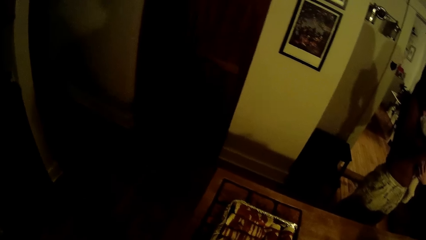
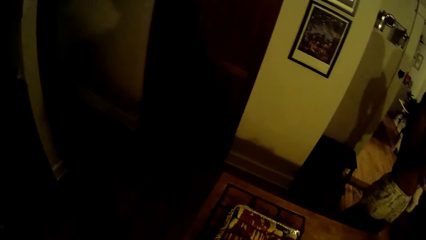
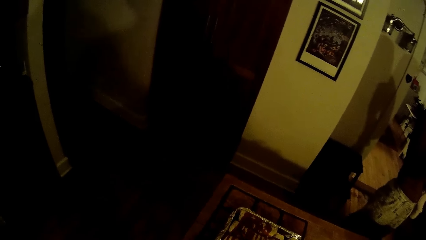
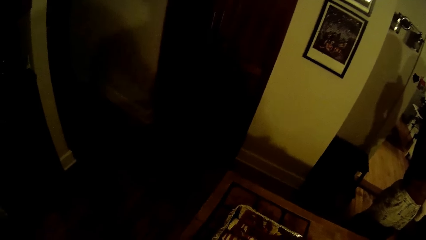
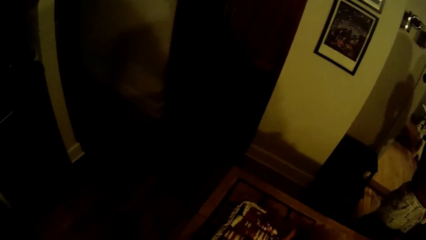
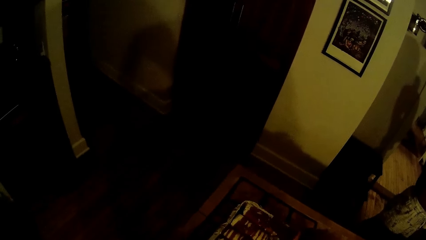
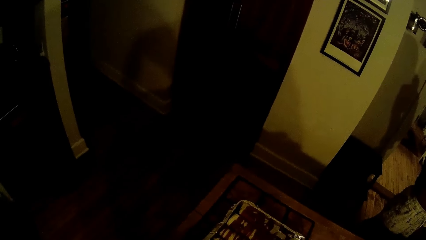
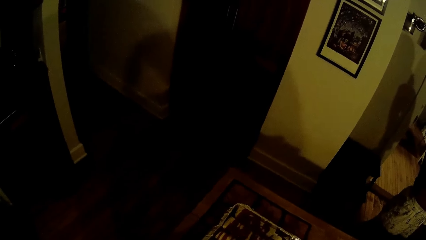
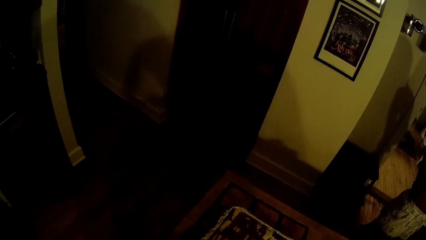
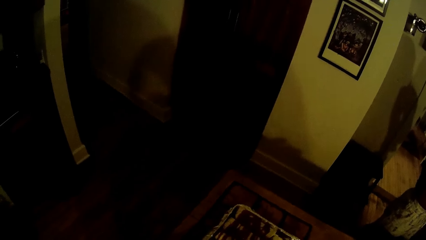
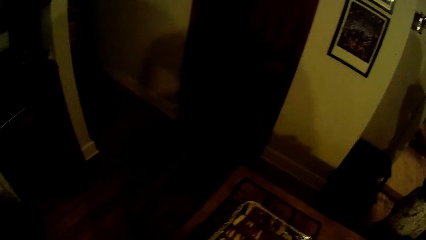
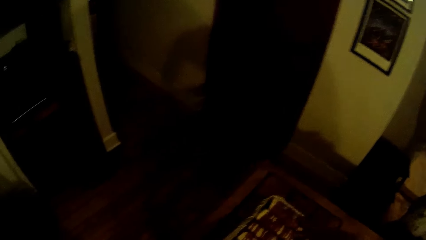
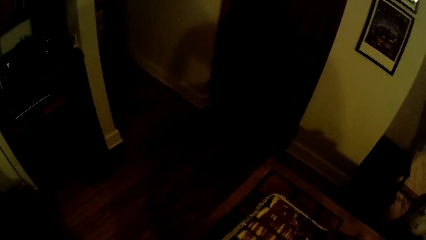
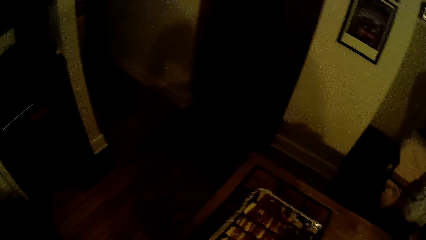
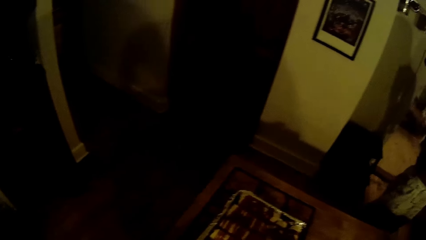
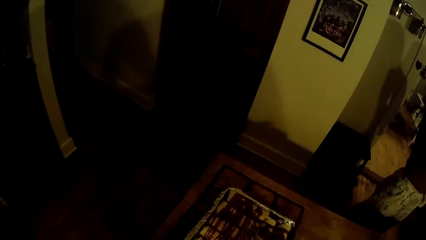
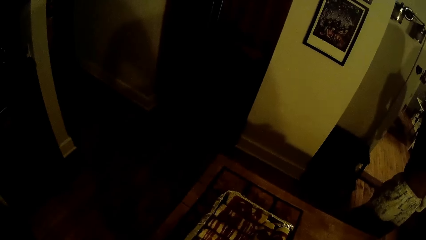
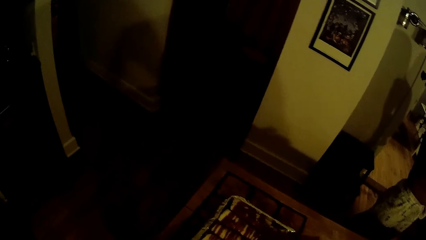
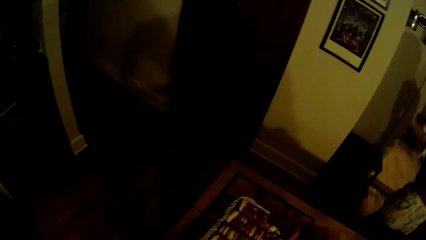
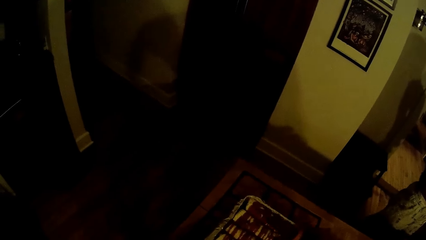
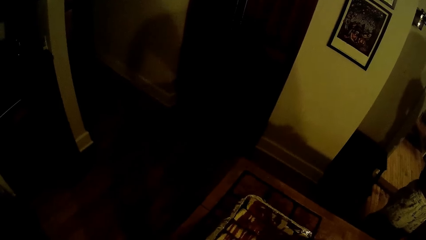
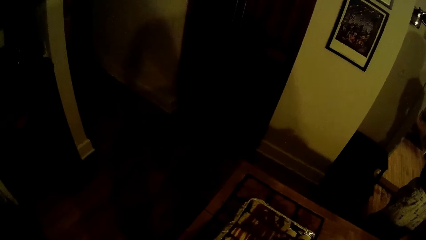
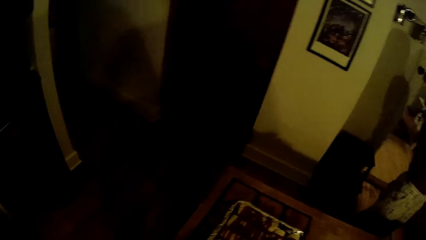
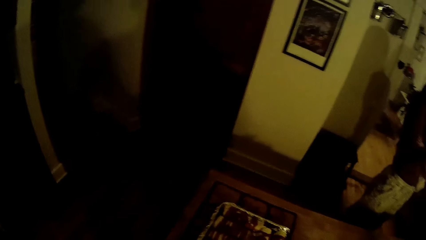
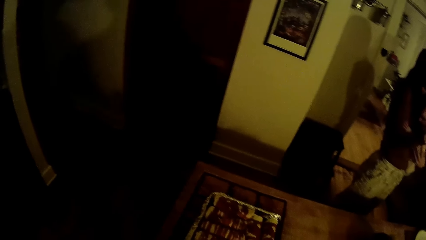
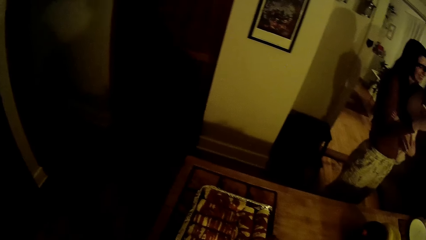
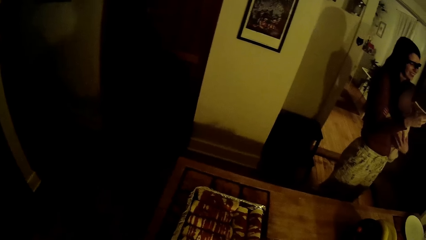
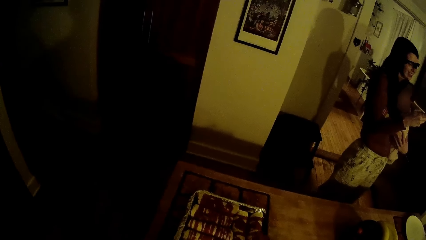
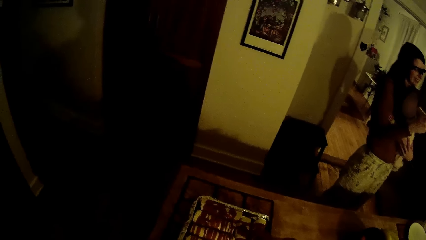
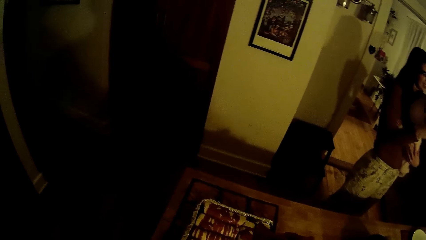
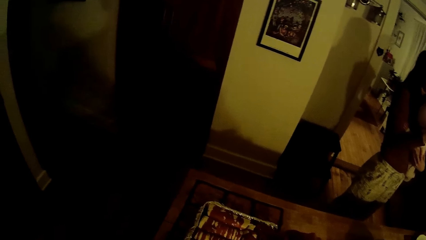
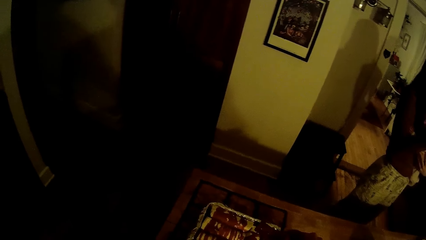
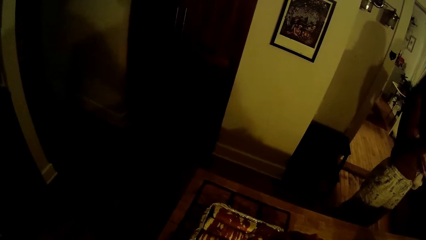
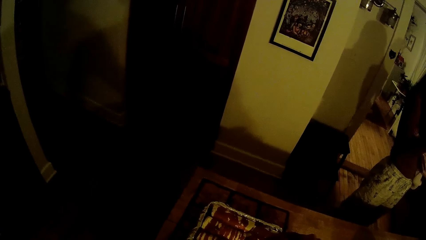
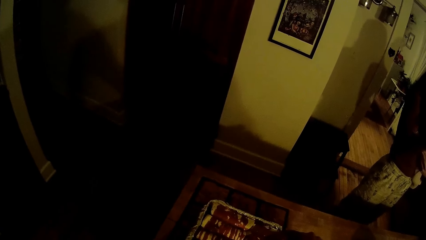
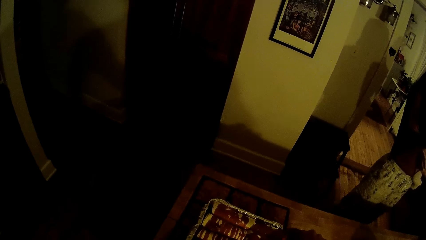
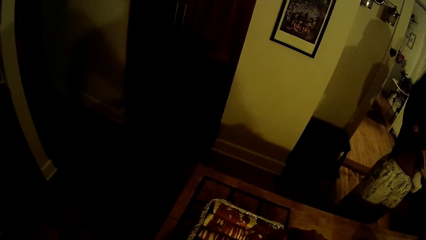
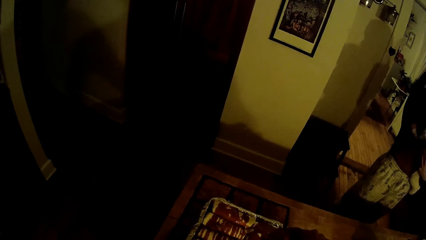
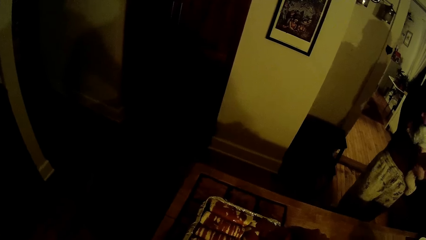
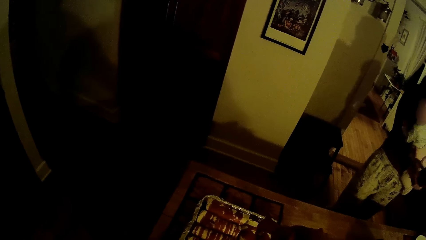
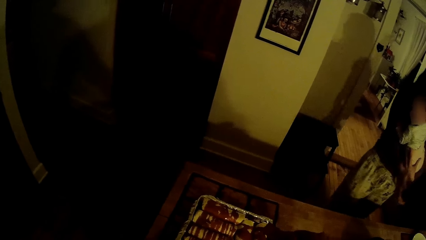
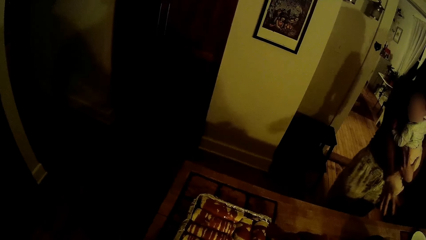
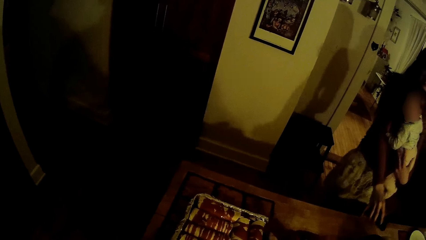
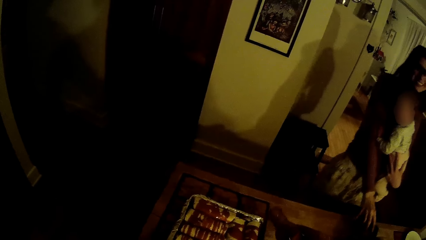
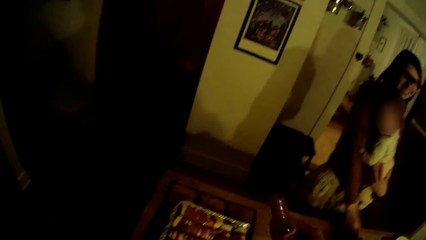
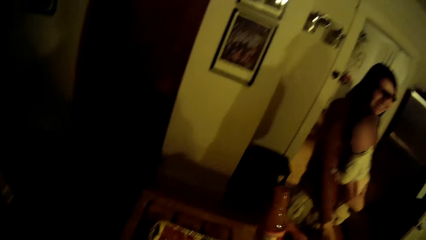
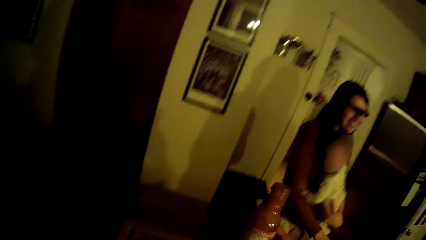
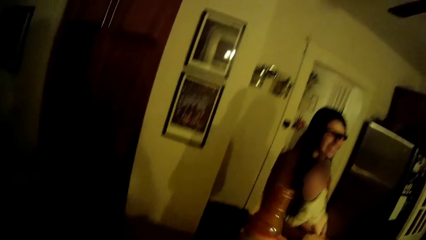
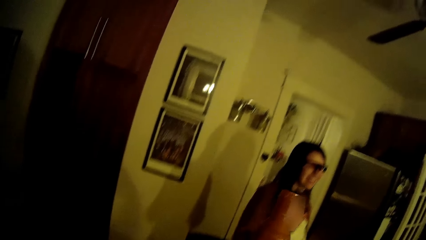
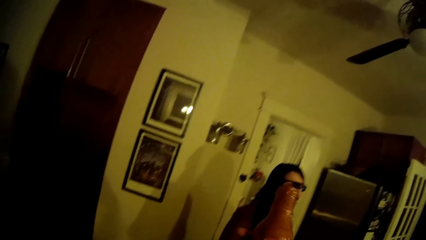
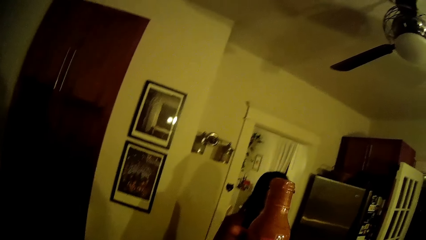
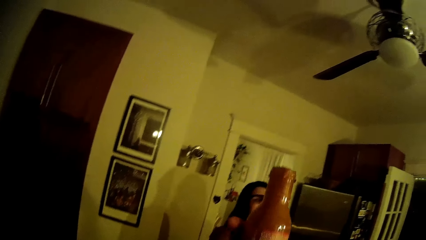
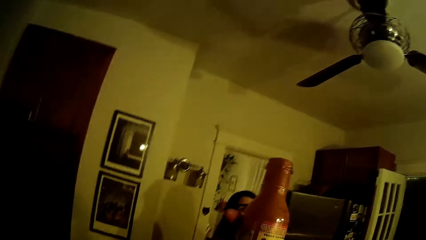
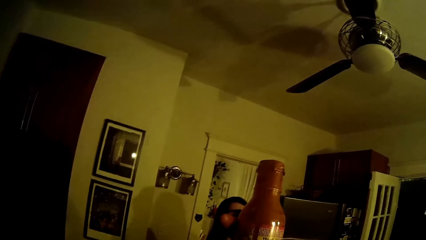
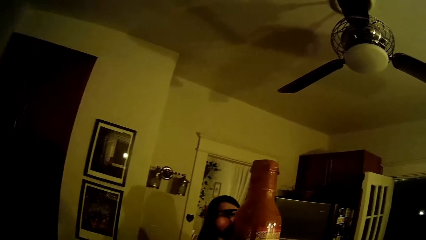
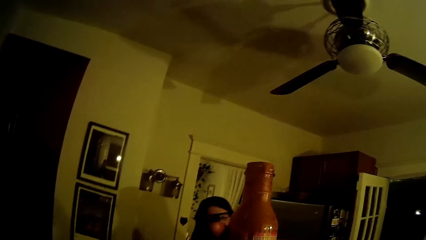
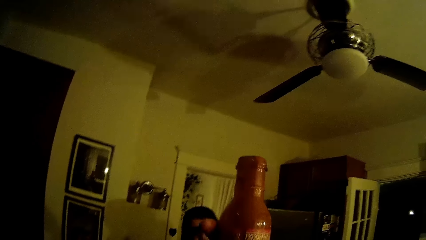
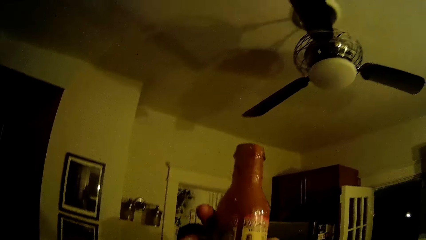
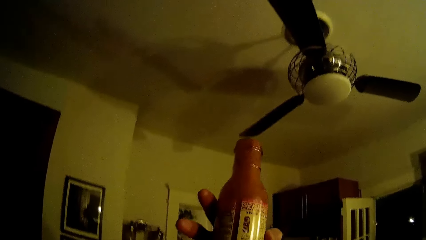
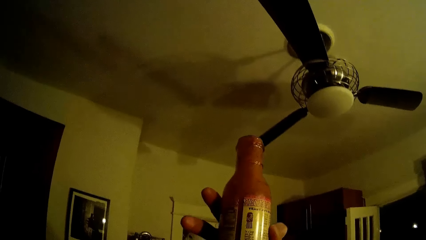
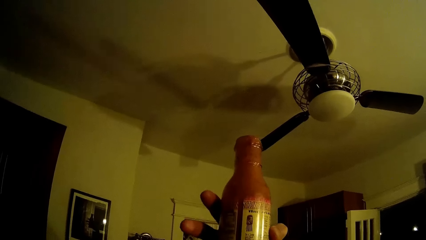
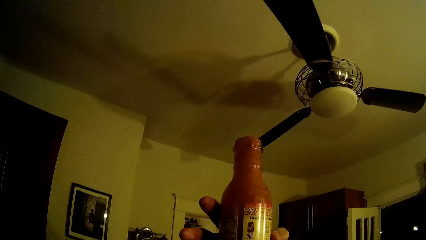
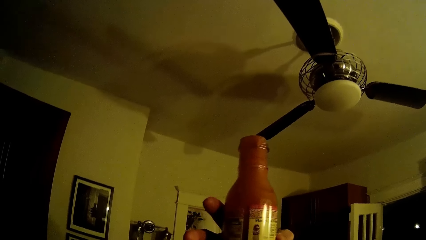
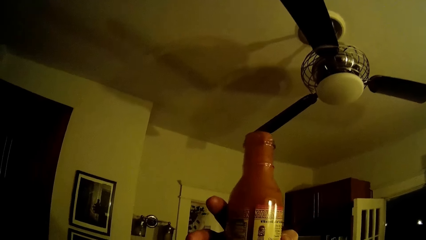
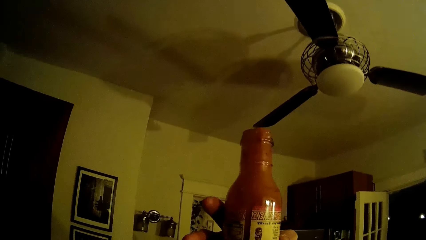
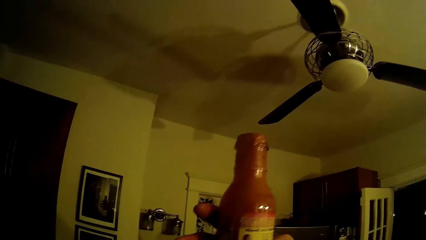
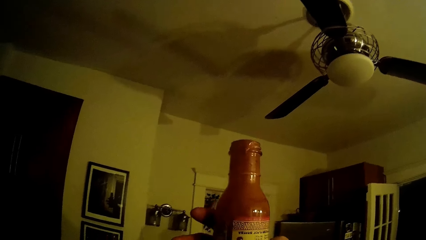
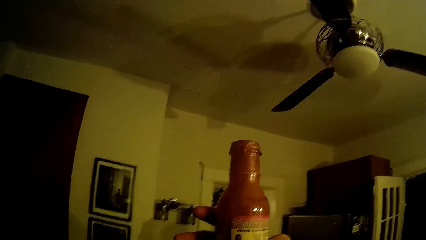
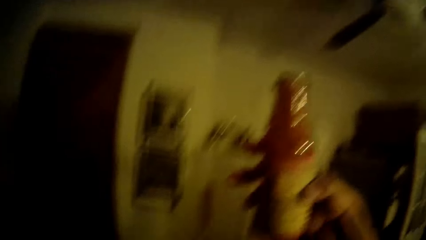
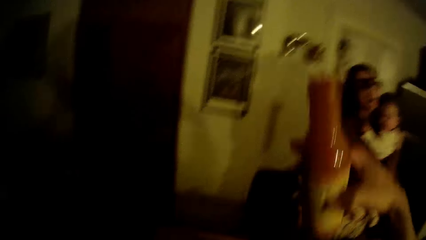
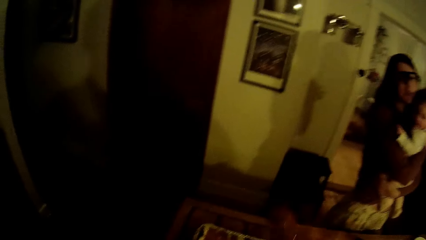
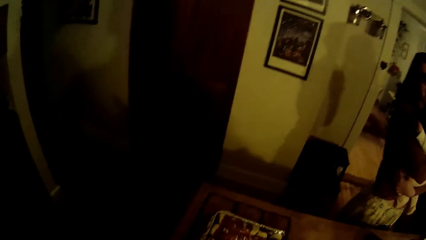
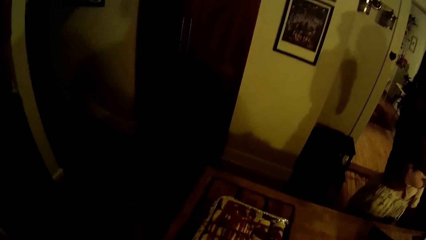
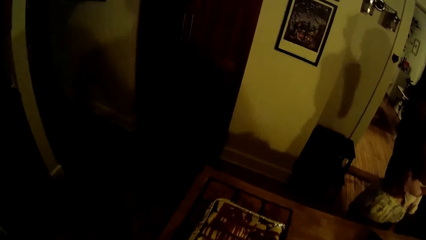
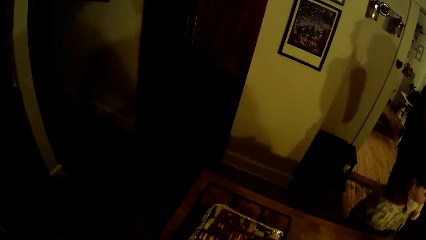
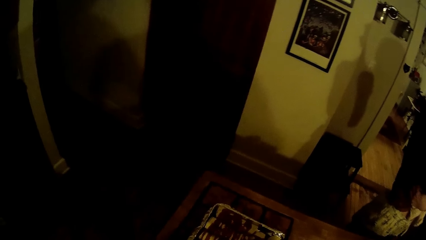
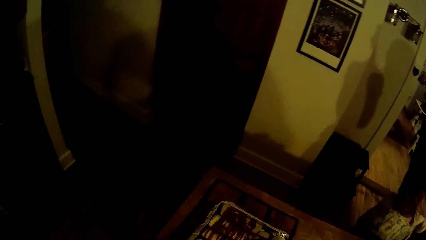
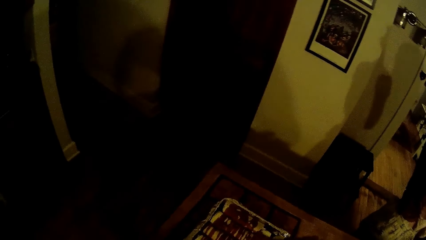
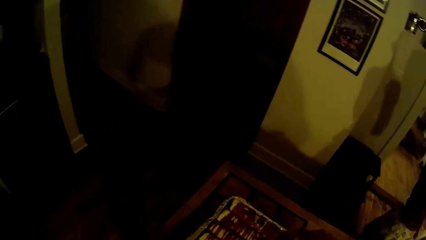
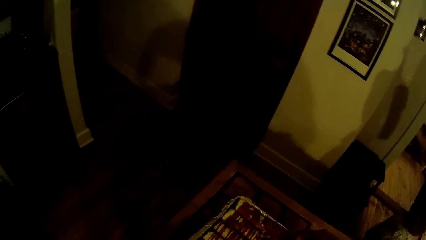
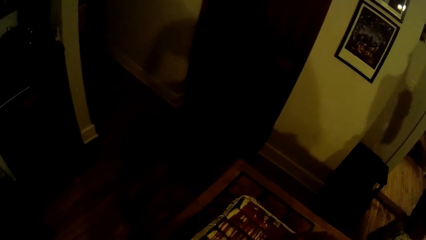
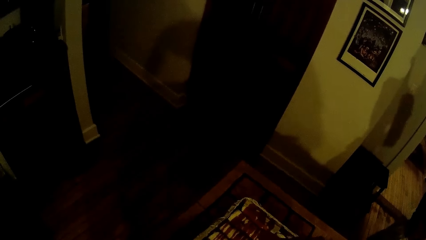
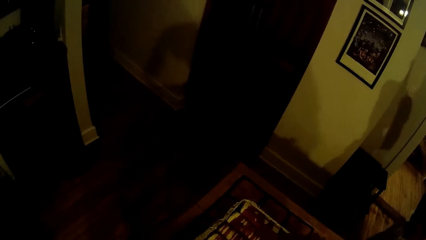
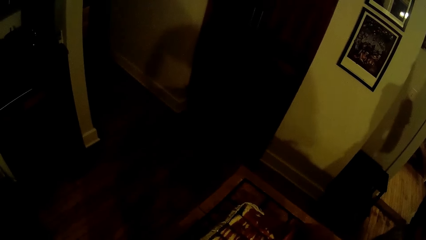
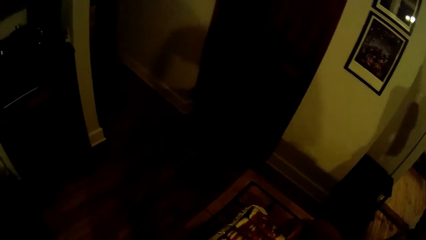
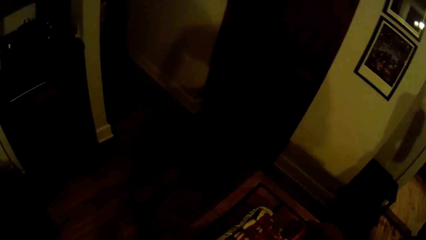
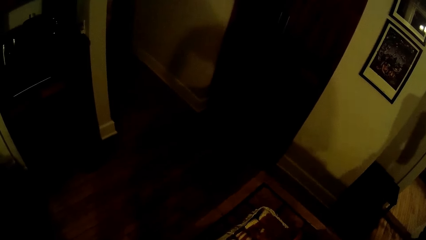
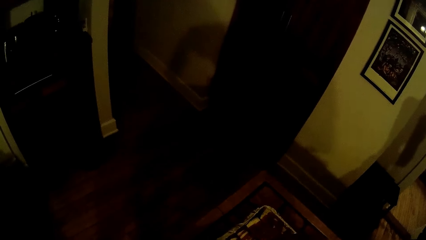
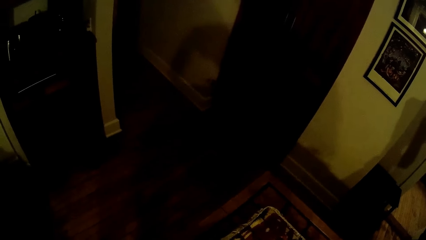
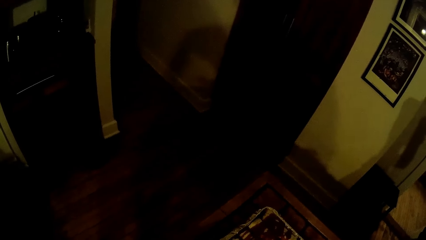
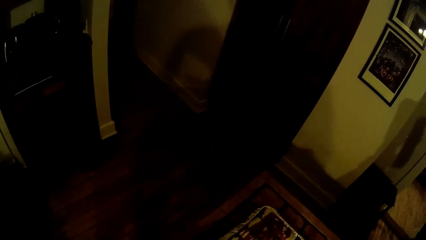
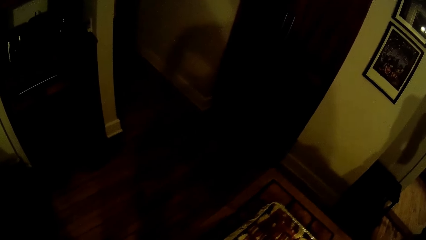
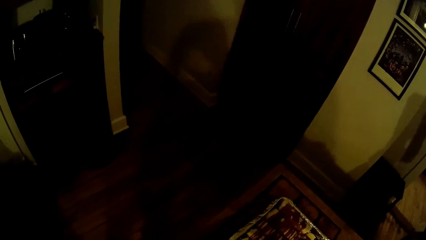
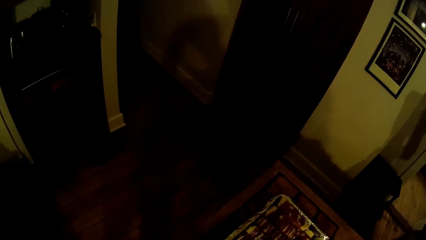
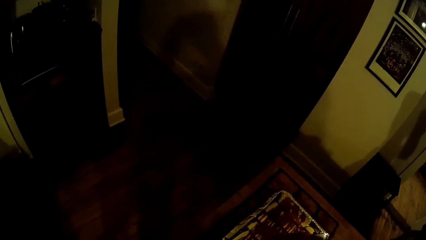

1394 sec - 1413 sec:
The camera wearer pours sauce on some sausages with his right hand. The woman places the mobile phone on the kitchen countertop with her right hand. The camera wearer lifts up the container in his right hand. He checks the sauce. The woman talks to the camera wearer. The camera wearer pours sauce on the sausages with his right hand.
